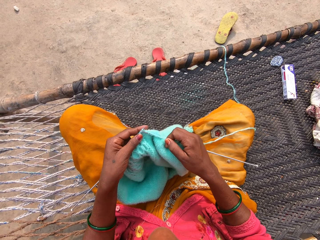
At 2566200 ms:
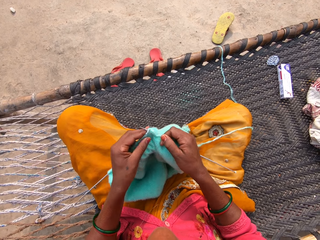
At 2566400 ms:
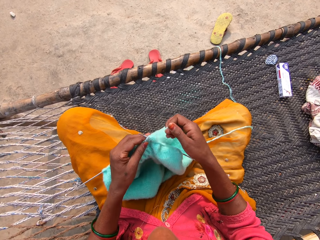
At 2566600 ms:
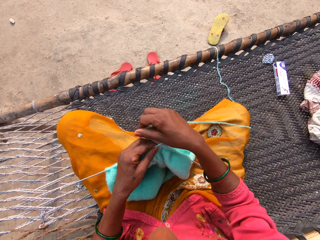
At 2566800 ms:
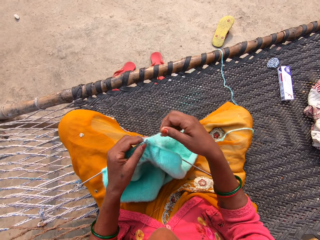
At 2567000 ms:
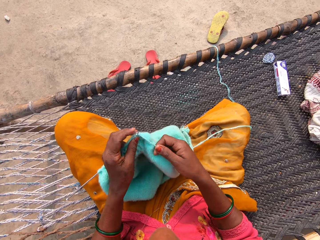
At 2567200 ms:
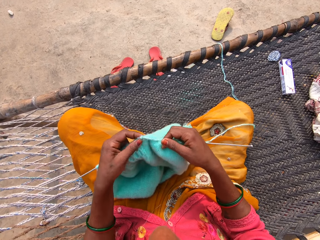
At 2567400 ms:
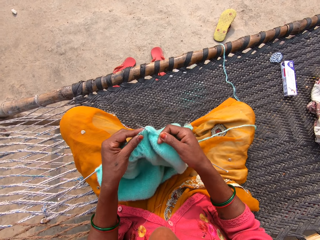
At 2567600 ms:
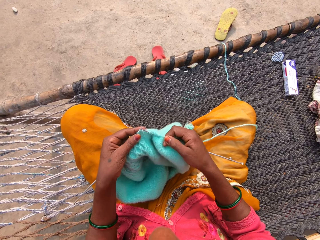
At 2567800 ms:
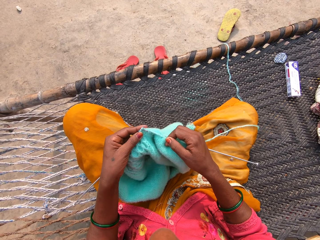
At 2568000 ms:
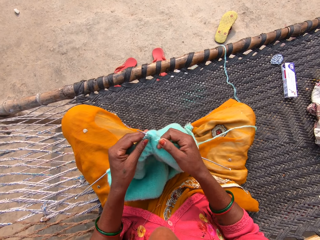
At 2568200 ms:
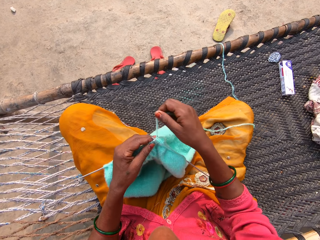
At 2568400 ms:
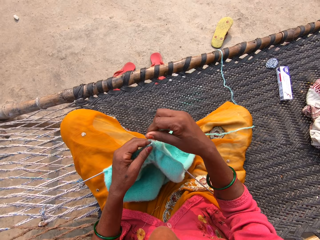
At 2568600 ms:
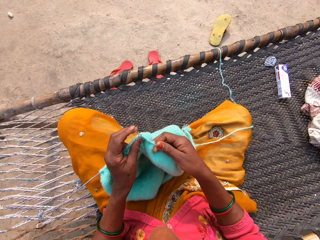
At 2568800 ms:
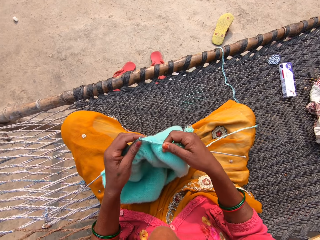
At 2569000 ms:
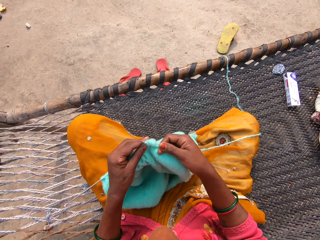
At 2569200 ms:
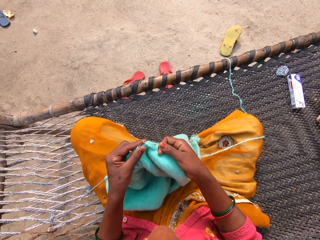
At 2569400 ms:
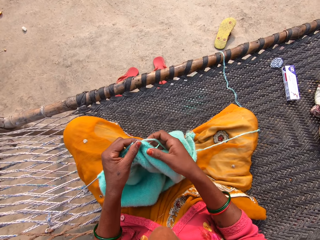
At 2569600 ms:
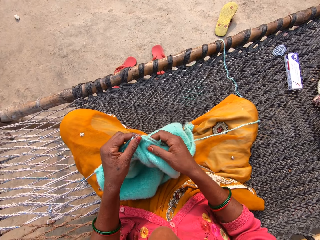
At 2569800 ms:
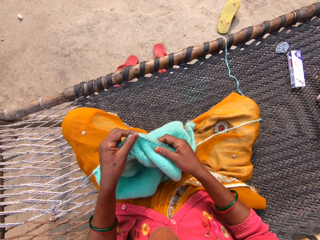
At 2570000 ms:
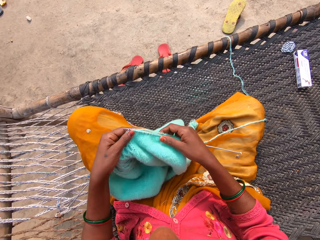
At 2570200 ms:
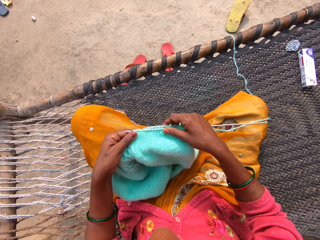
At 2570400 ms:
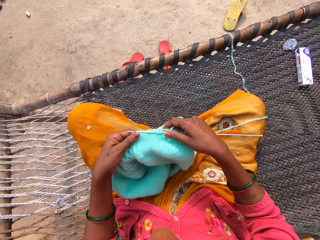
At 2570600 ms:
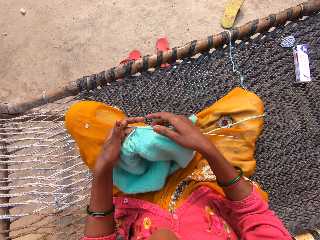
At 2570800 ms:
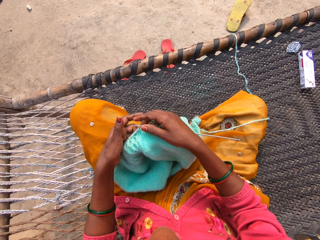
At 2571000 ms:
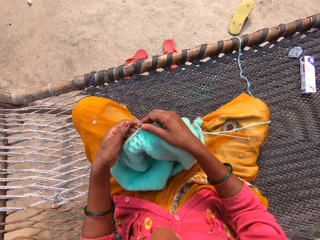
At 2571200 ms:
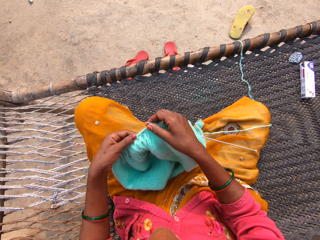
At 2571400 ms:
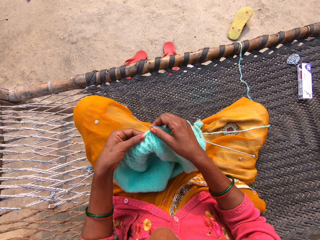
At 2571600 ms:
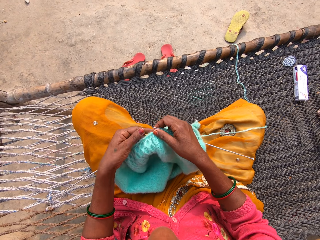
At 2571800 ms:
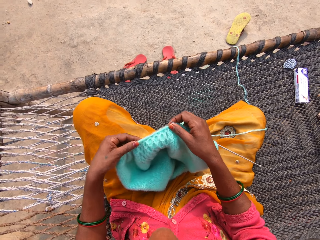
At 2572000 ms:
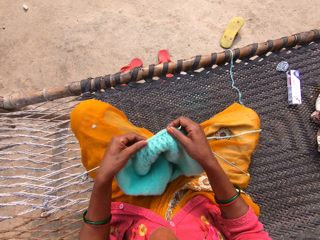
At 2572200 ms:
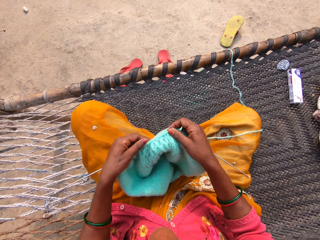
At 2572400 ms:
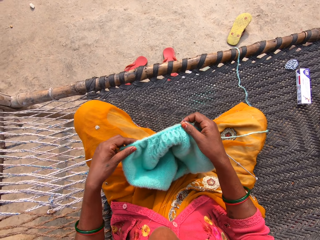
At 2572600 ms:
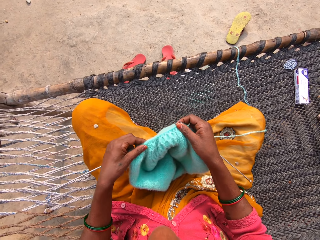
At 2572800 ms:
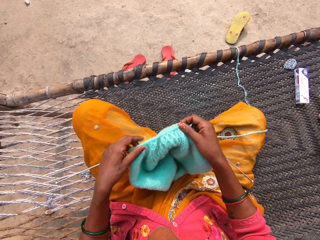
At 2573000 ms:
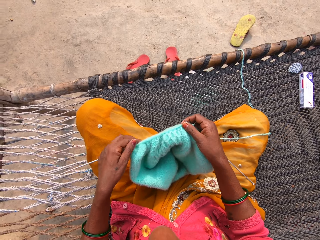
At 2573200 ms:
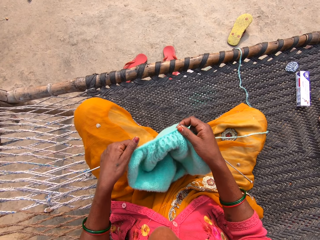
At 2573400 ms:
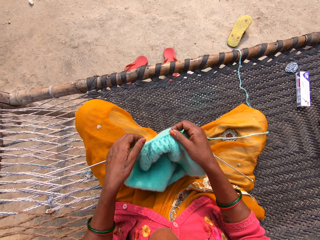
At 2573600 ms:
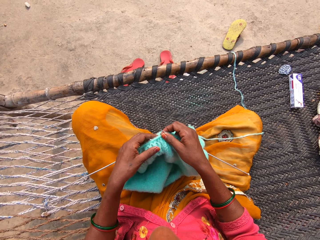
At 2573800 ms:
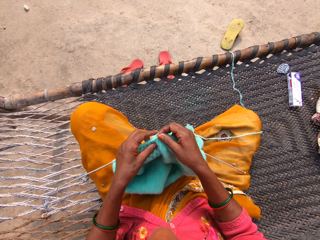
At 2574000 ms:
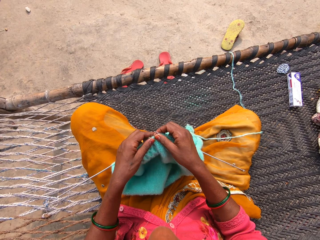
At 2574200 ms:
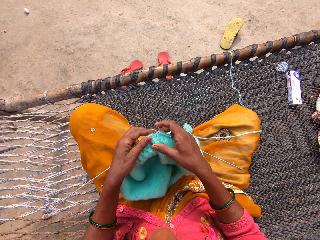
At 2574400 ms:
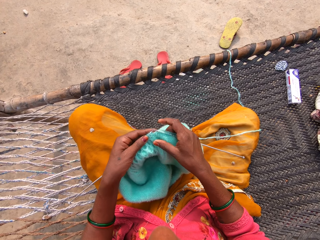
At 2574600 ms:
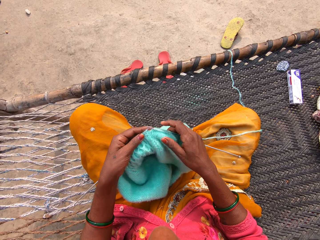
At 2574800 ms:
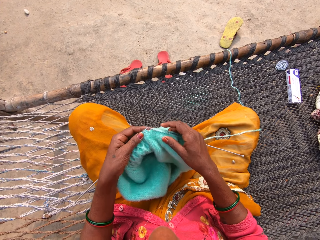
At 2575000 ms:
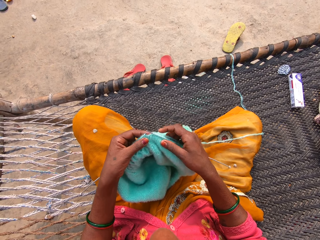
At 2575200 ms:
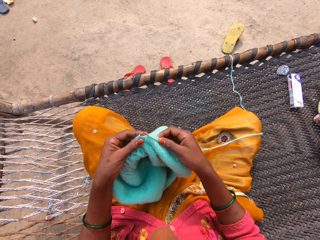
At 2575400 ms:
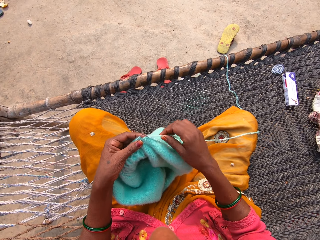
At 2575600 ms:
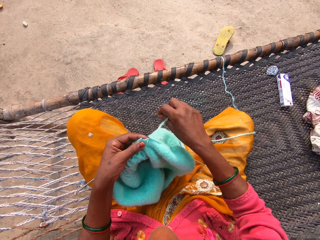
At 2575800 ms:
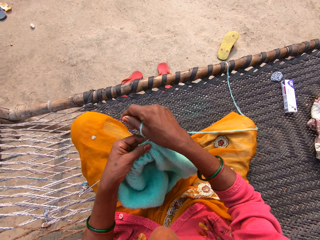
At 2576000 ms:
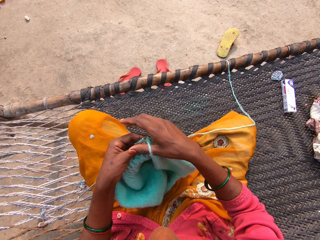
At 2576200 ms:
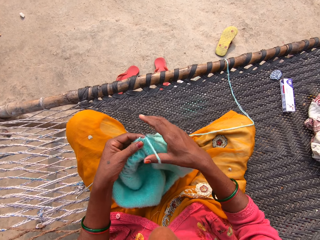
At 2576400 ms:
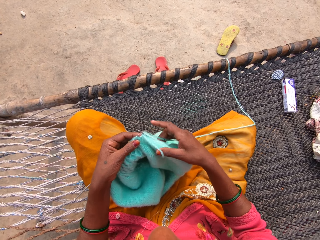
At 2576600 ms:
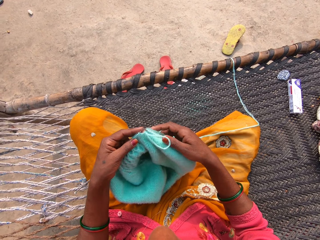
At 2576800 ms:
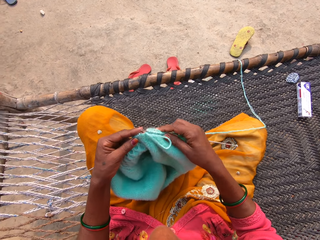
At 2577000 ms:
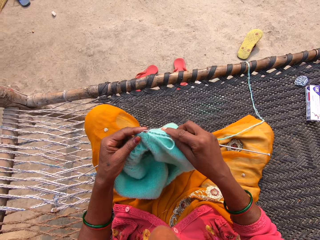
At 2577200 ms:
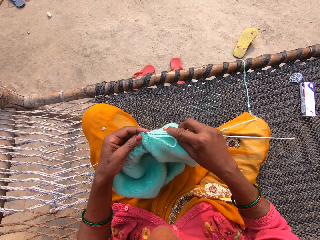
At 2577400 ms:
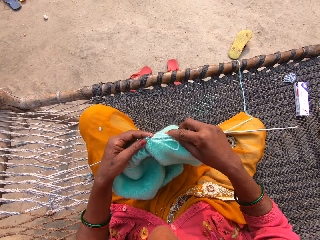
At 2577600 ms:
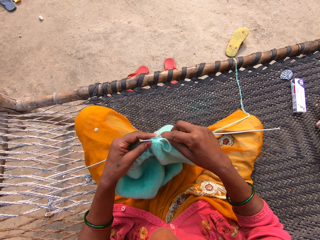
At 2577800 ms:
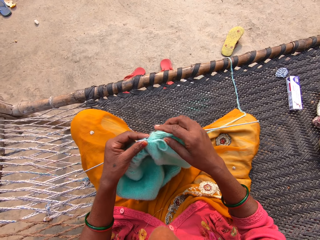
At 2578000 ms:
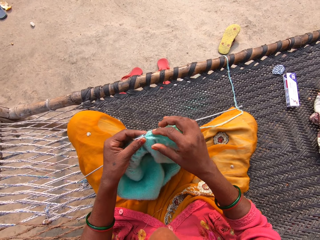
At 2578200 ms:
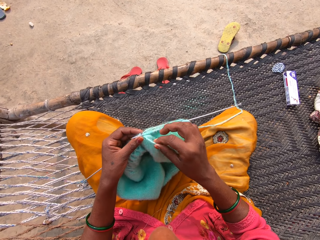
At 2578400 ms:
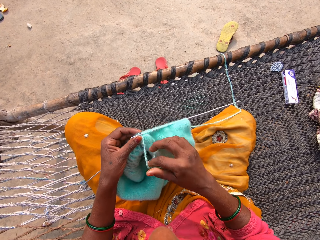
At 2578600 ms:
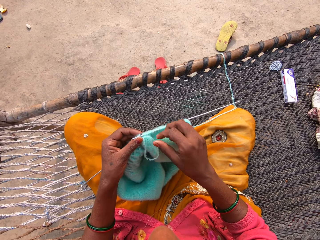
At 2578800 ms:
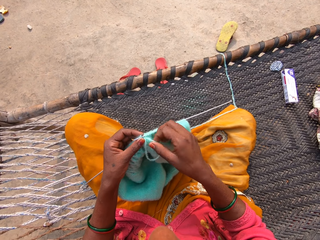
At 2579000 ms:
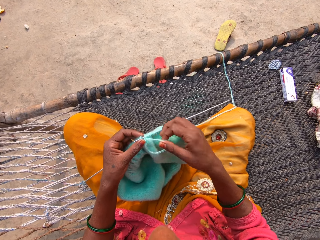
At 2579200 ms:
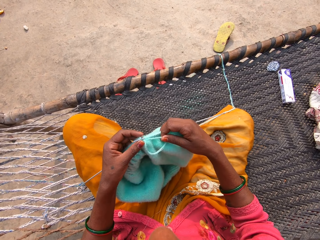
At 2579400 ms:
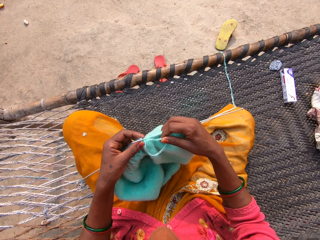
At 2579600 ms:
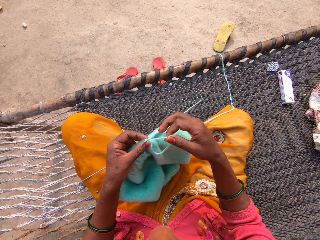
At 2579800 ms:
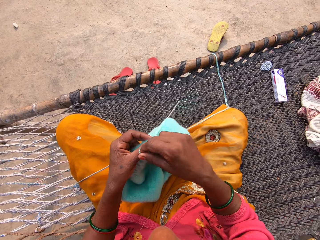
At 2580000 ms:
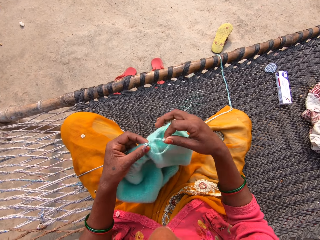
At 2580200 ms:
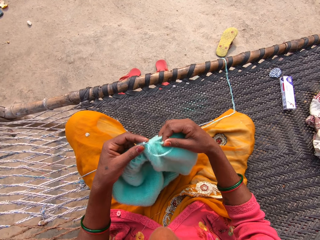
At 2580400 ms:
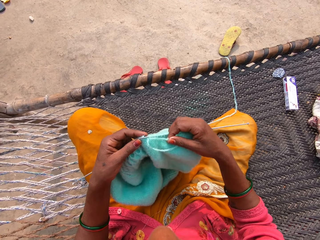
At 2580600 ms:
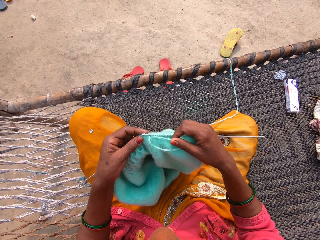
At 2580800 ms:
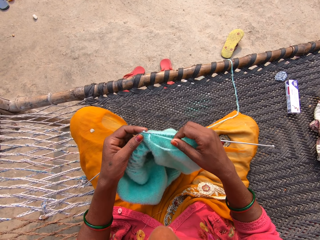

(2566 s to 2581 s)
The camera wearer checks the garment. She pulls the garment on the knitting needle. She adjusts the yarn on the left knitting pin with her left hand. She knits with two knitting pins and yarn on the rattan mat.

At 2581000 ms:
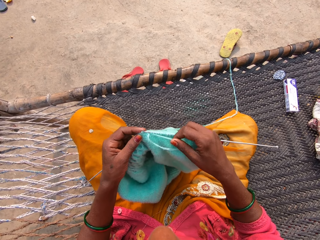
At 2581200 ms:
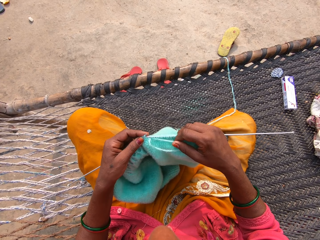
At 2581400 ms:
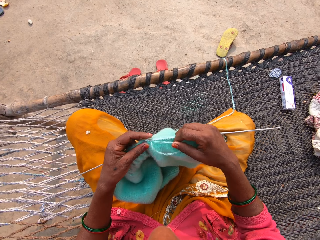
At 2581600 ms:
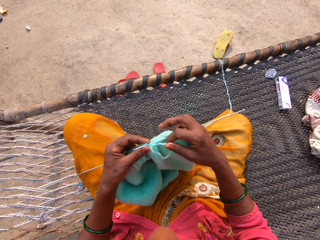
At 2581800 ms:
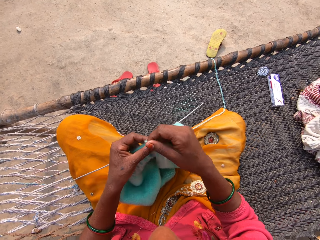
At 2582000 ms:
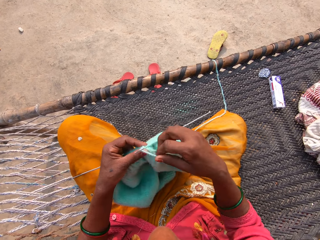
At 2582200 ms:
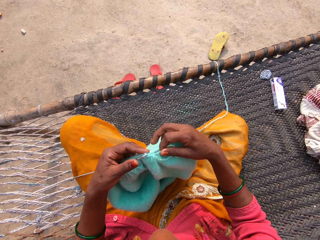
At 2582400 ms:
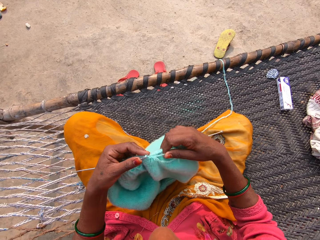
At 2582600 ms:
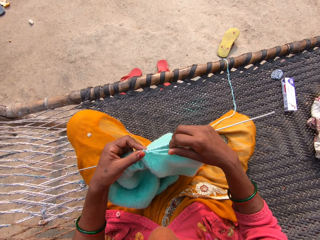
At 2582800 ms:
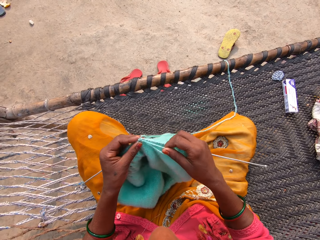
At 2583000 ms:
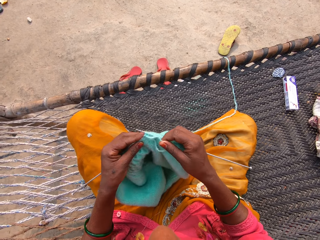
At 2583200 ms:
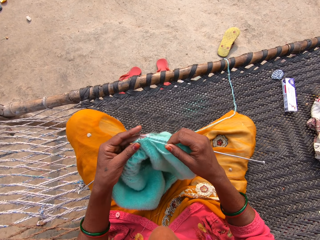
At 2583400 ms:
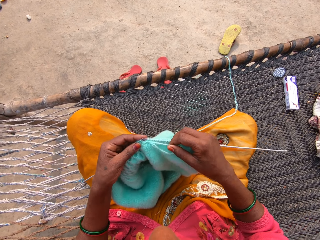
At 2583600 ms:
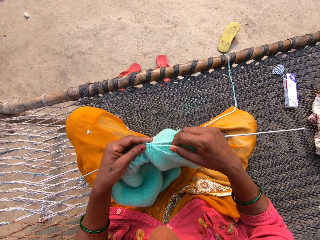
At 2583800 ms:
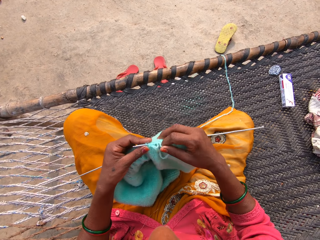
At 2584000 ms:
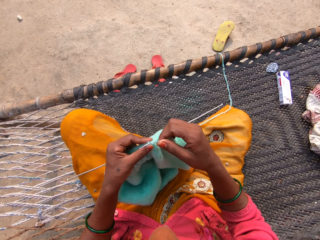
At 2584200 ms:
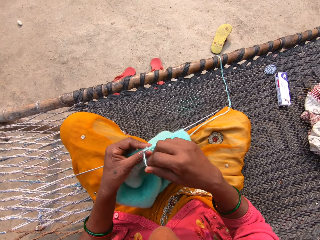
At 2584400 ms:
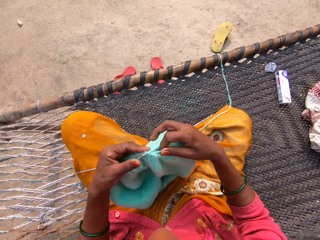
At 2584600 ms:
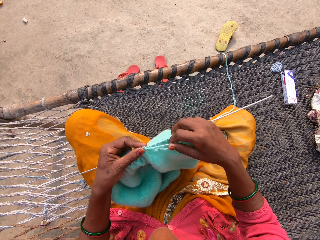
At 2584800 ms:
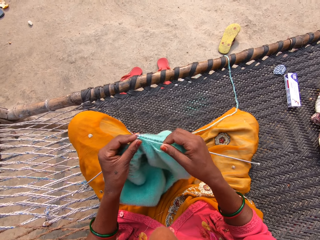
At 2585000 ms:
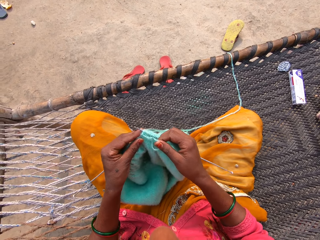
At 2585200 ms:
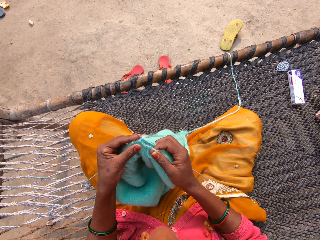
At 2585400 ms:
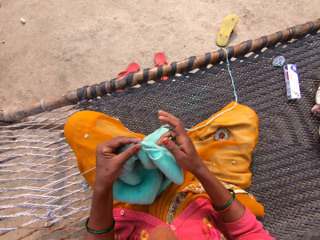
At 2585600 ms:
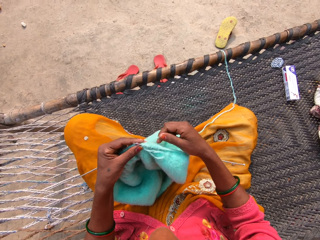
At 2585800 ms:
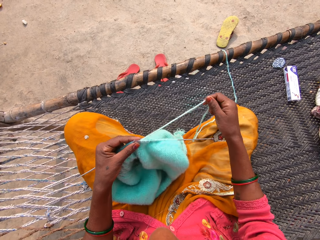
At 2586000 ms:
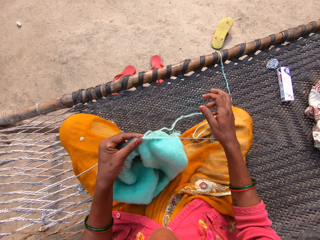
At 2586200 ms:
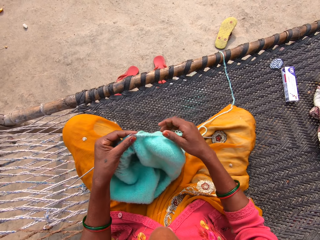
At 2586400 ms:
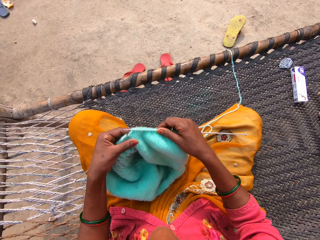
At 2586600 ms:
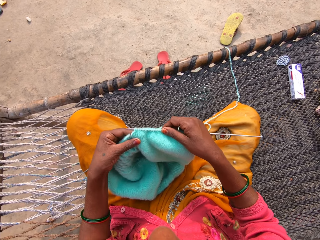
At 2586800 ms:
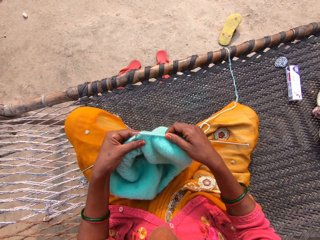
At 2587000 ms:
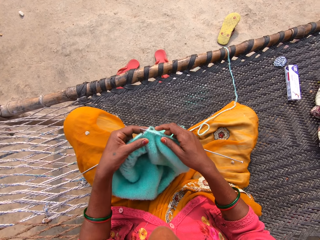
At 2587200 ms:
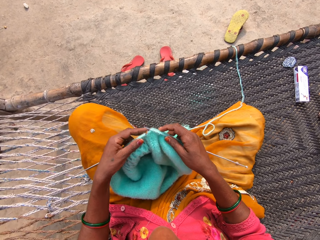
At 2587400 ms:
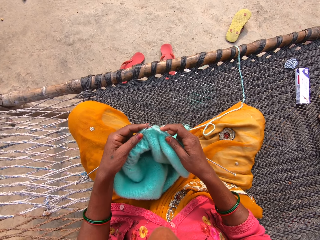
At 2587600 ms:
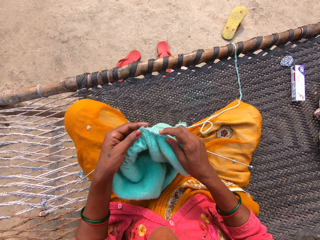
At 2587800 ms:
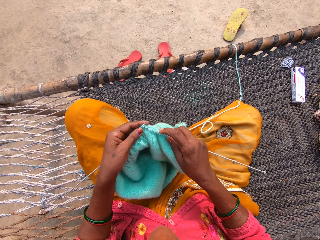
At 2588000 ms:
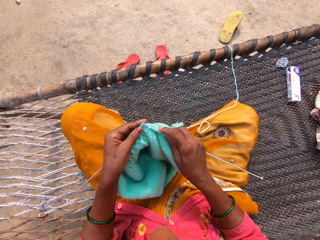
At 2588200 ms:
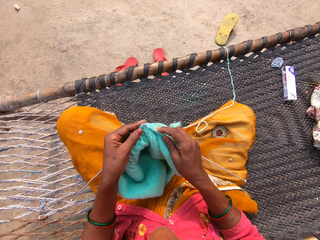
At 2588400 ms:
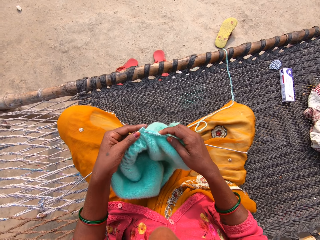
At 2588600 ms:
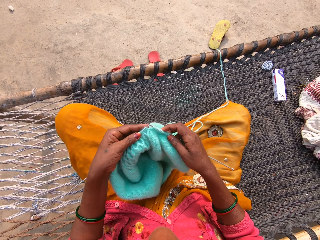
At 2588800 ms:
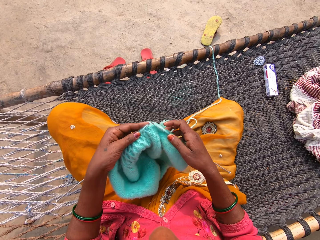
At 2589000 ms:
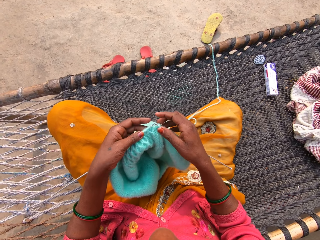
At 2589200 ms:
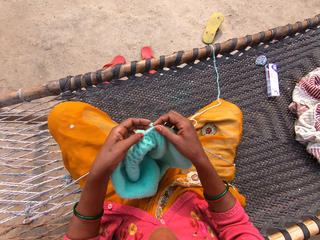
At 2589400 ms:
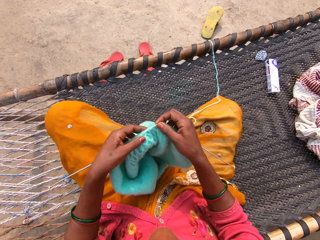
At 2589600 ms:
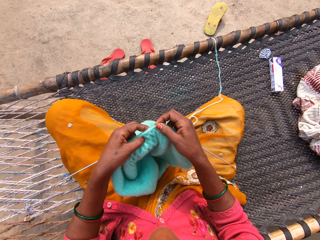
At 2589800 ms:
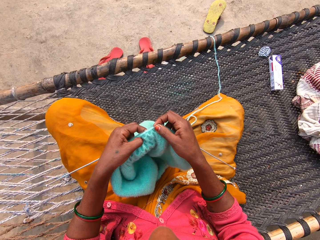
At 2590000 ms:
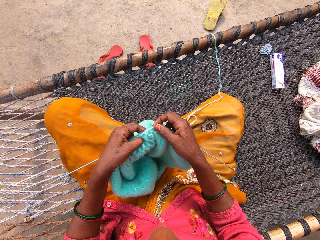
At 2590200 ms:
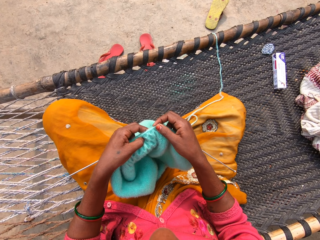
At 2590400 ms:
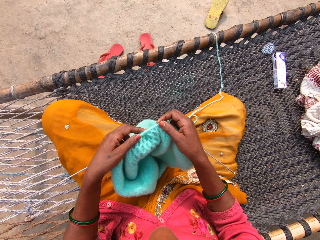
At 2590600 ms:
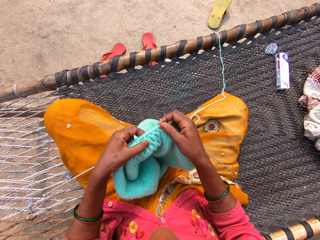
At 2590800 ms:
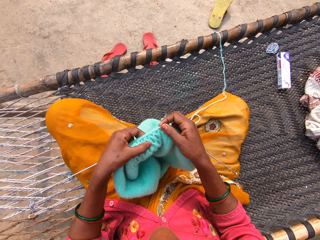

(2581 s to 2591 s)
The camera wearer pulls the thread. They knit the garment. They check the garment.
